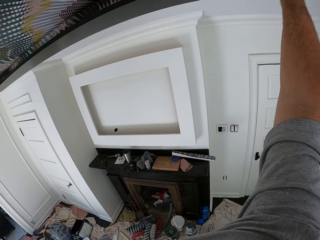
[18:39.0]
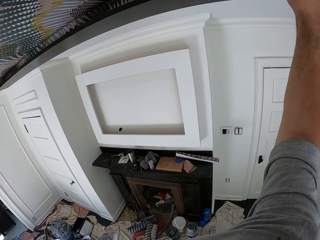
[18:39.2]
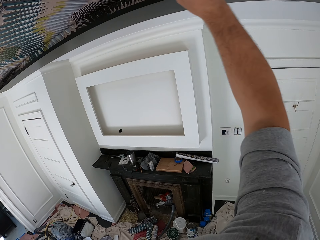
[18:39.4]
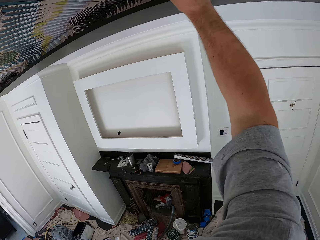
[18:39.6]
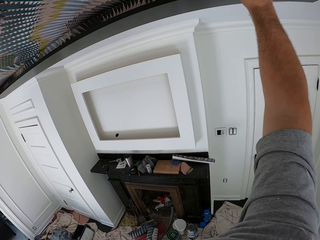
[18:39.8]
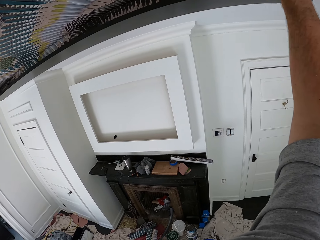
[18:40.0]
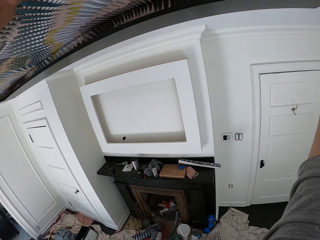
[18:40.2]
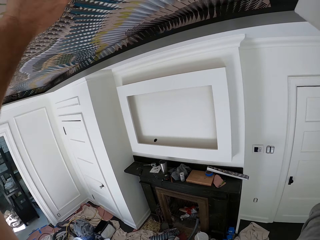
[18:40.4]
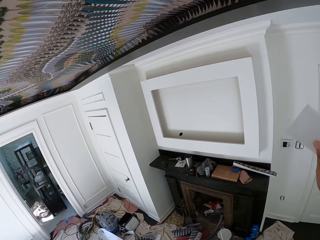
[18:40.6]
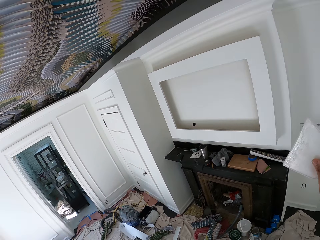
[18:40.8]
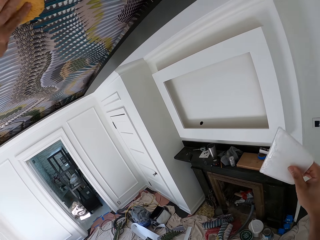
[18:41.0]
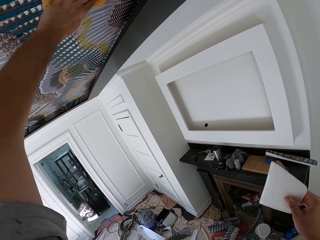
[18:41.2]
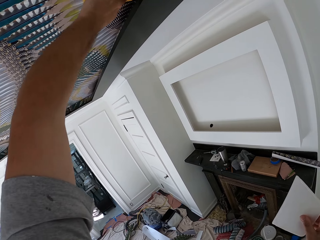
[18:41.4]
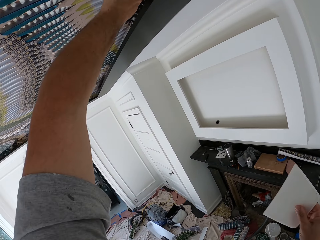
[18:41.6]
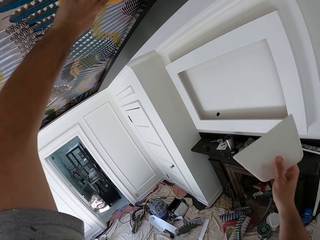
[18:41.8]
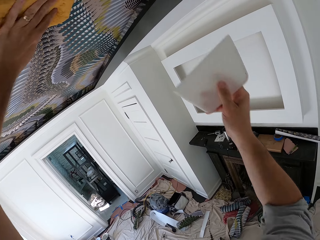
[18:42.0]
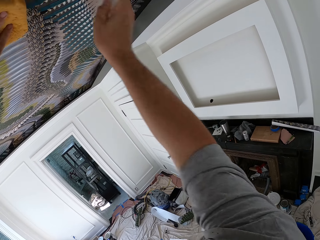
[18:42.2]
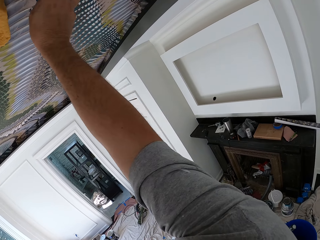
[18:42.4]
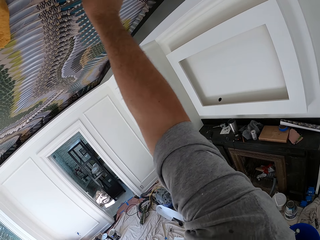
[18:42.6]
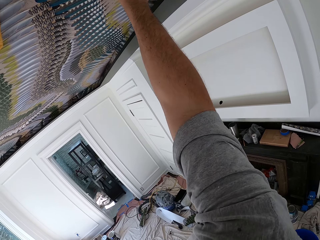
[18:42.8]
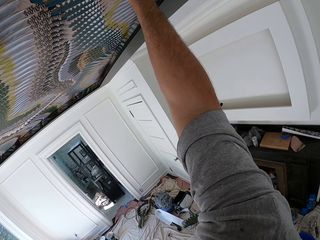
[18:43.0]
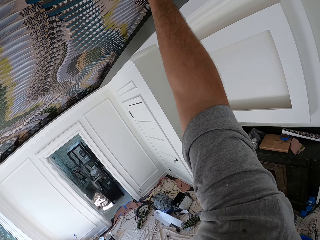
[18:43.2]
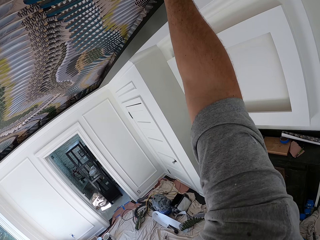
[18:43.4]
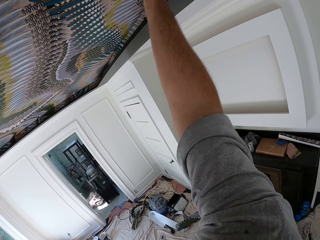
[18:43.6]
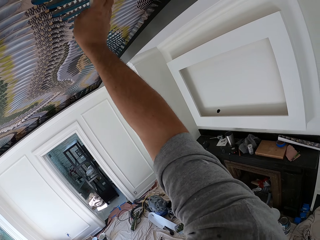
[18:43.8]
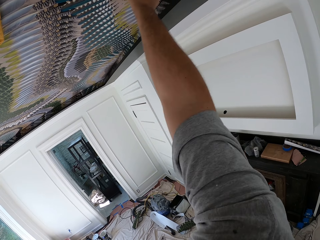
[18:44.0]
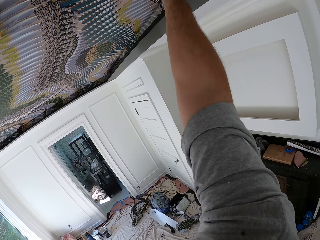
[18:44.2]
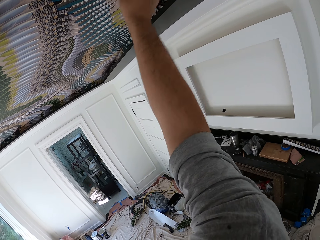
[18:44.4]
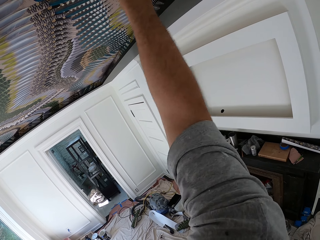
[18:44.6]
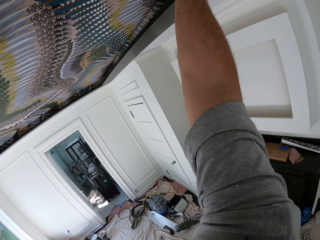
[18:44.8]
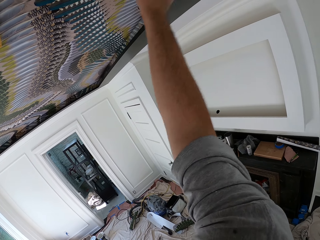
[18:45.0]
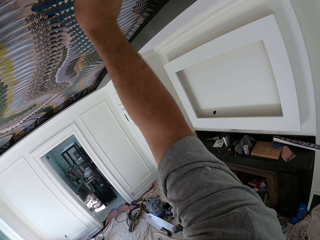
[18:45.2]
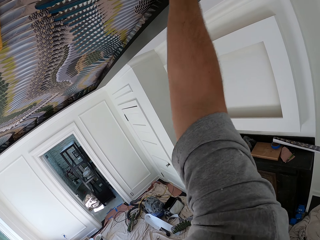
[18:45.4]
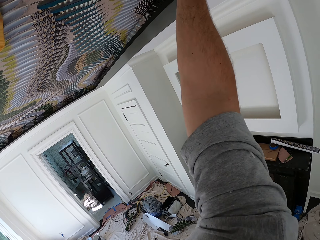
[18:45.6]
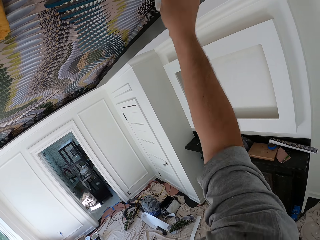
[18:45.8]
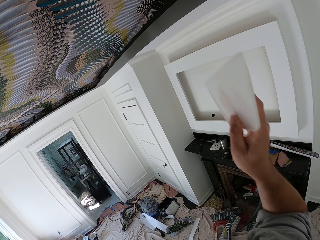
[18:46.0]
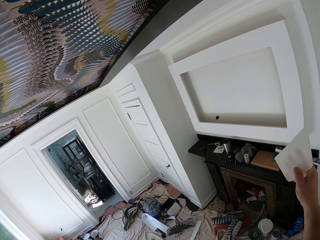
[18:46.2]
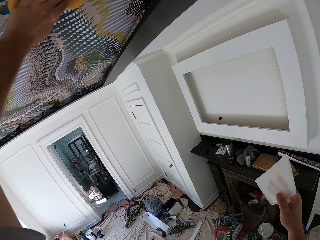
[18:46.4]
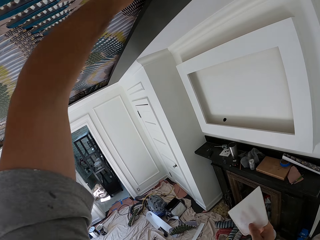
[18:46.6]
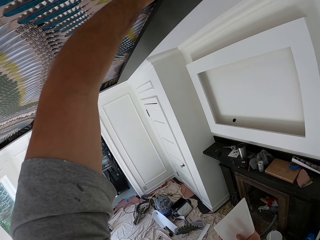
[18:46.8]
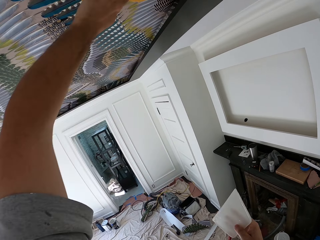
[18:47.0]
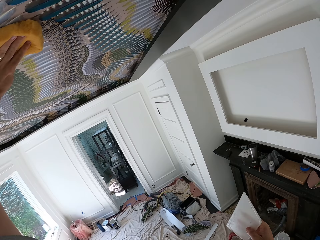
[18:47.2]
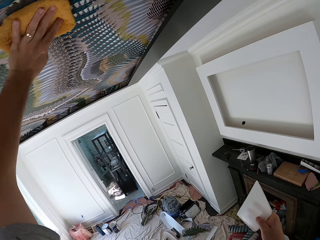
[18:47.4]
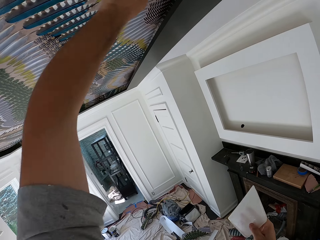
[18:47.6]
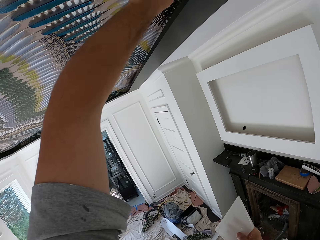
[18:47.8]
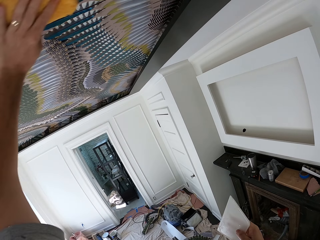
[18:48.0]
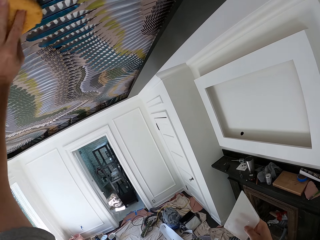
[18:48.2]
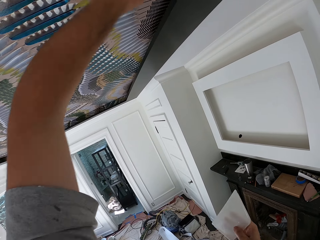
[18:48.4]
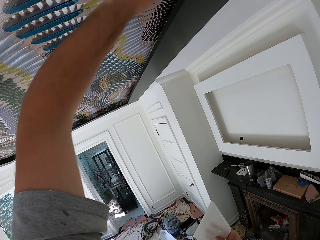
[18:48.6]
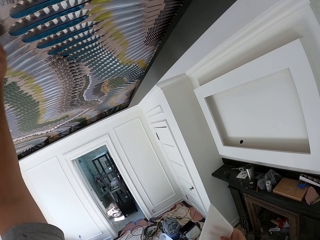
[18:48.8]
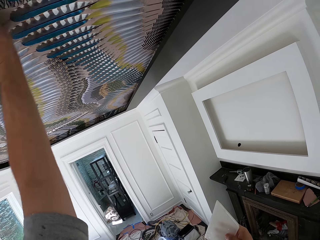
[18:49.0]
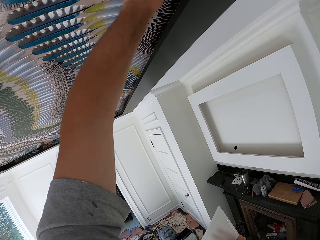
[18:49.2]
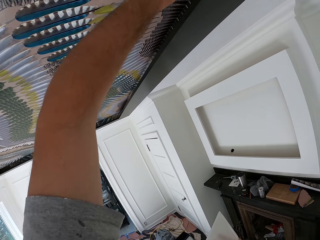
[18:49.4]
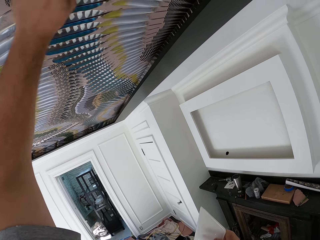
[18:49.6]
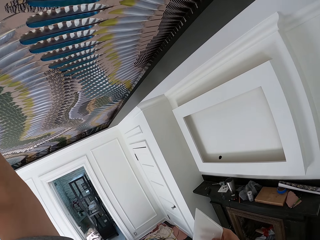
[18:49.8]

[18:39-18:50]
The camera wearer wipes the ceiling wallpaper with a sponge. They stick the ceiling wallpaper with a squeegee. They wipe the ceiling wallpaper with the sponge.

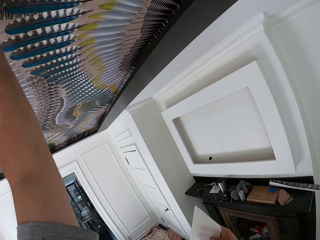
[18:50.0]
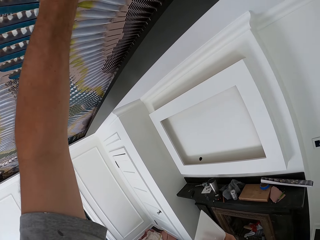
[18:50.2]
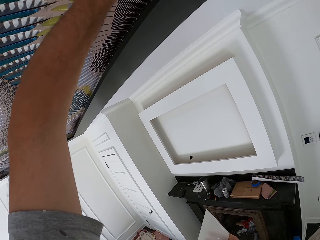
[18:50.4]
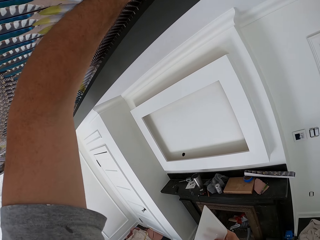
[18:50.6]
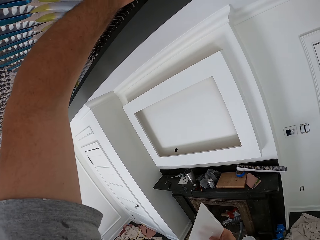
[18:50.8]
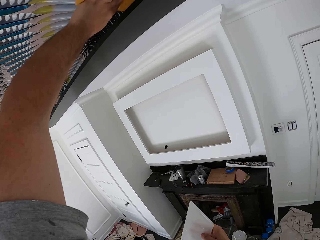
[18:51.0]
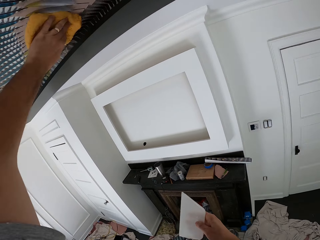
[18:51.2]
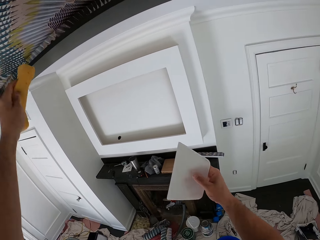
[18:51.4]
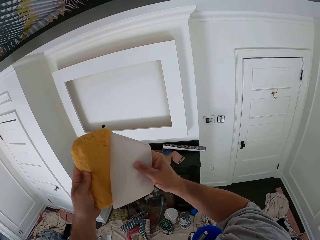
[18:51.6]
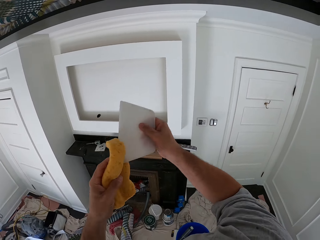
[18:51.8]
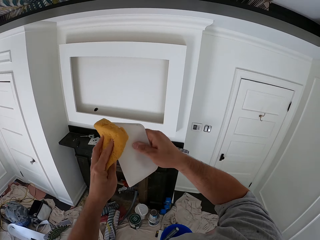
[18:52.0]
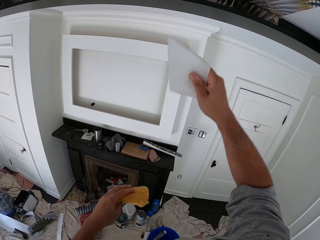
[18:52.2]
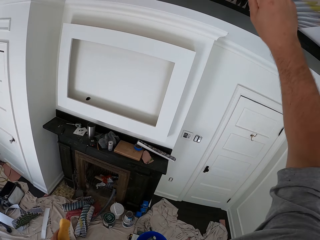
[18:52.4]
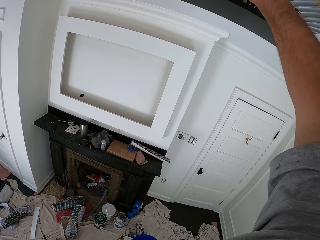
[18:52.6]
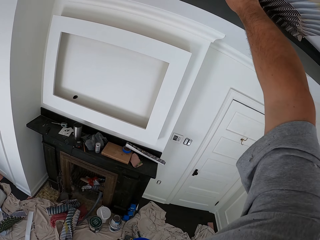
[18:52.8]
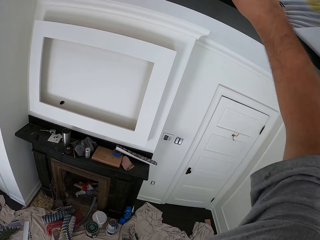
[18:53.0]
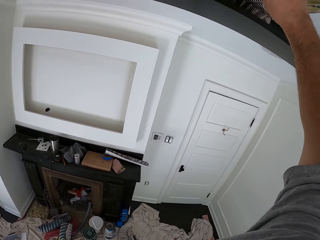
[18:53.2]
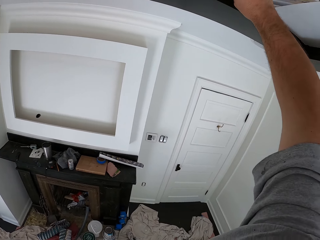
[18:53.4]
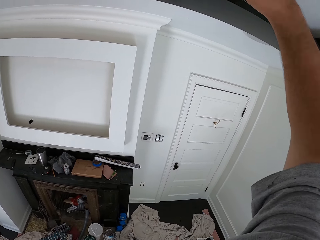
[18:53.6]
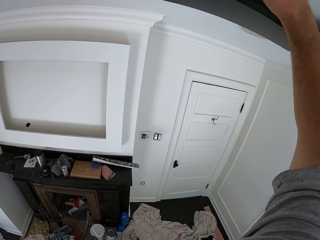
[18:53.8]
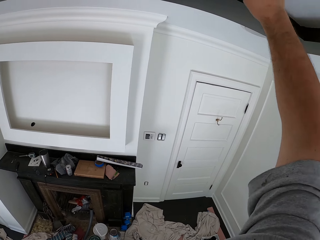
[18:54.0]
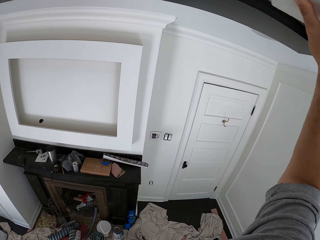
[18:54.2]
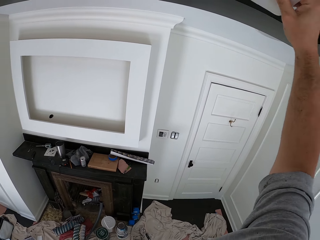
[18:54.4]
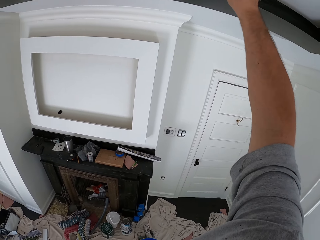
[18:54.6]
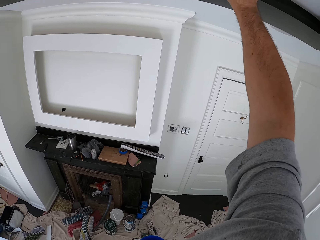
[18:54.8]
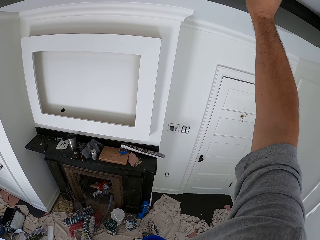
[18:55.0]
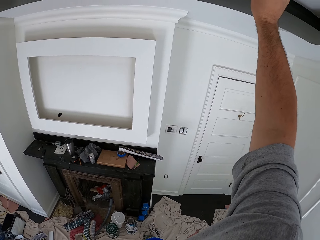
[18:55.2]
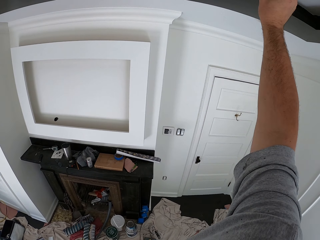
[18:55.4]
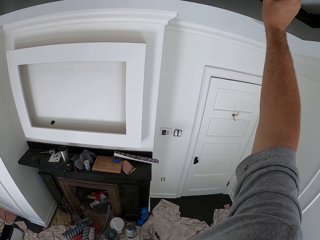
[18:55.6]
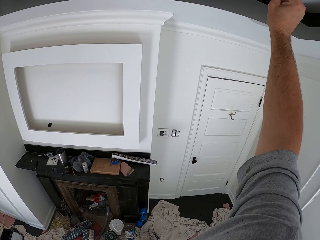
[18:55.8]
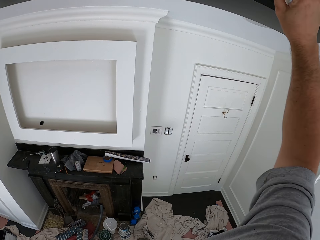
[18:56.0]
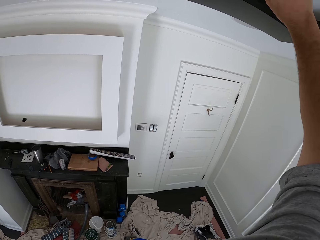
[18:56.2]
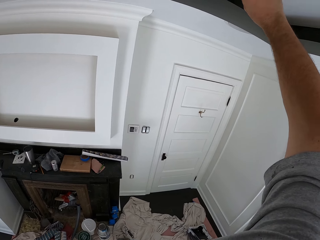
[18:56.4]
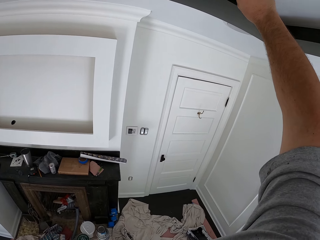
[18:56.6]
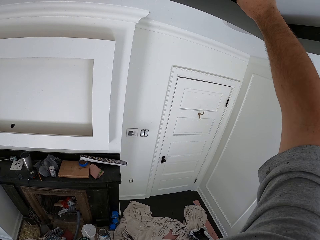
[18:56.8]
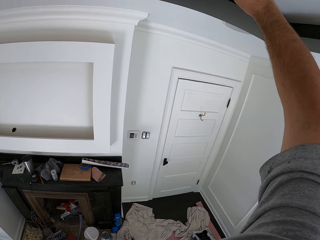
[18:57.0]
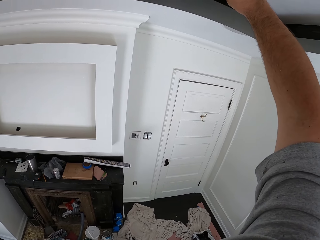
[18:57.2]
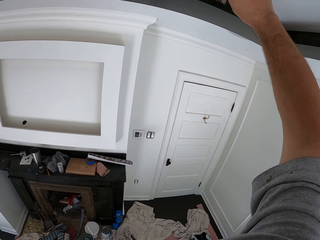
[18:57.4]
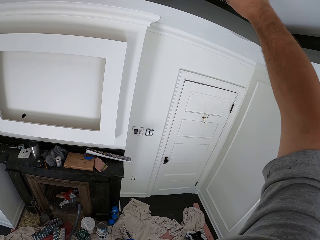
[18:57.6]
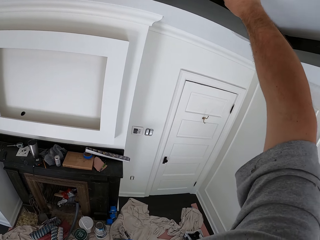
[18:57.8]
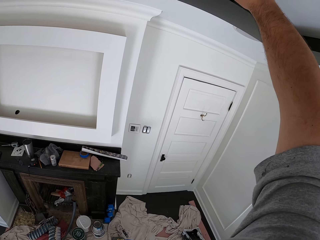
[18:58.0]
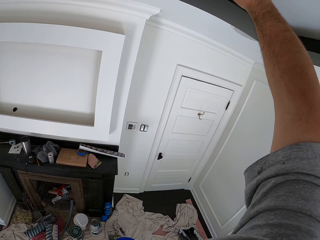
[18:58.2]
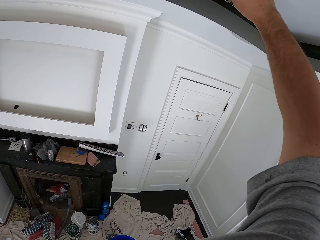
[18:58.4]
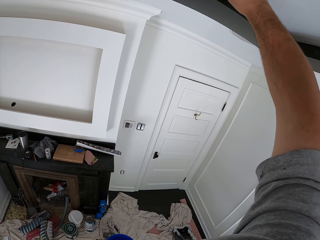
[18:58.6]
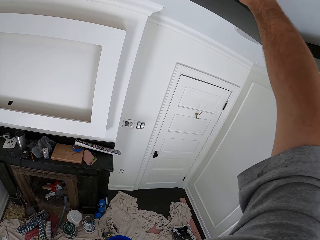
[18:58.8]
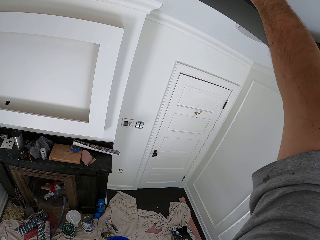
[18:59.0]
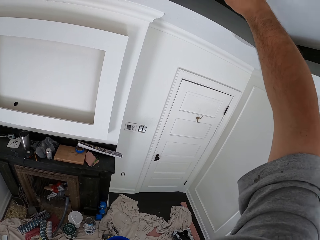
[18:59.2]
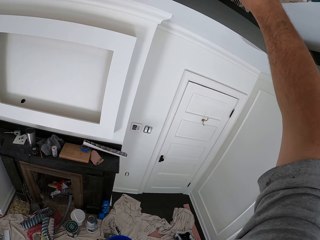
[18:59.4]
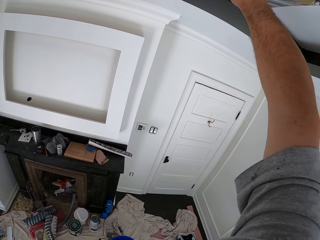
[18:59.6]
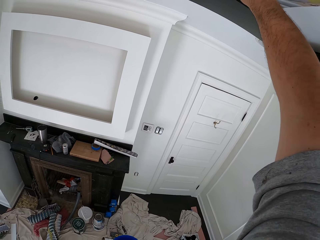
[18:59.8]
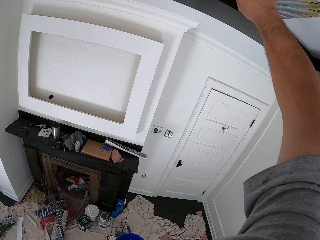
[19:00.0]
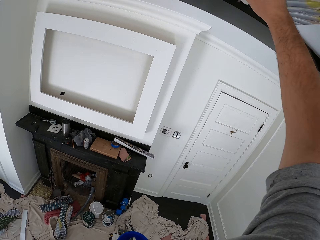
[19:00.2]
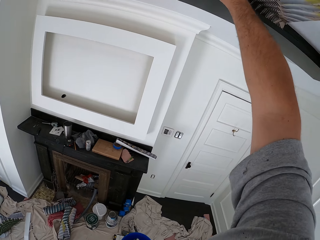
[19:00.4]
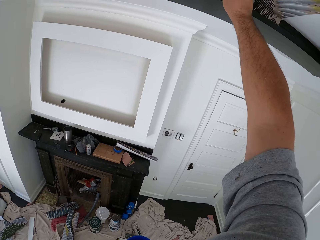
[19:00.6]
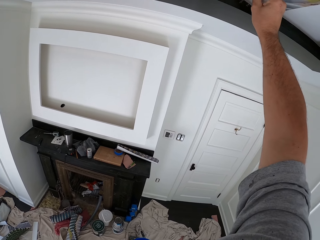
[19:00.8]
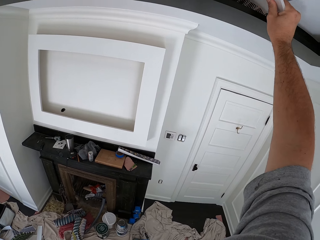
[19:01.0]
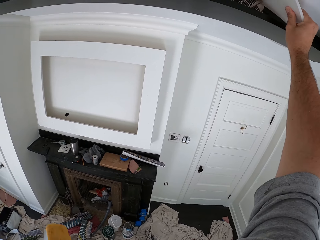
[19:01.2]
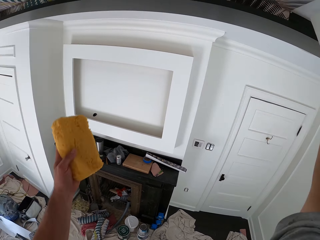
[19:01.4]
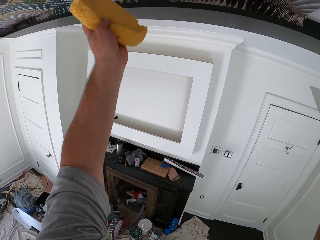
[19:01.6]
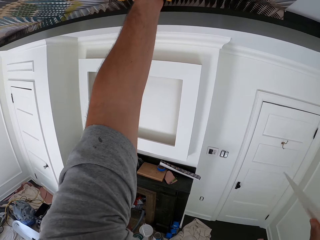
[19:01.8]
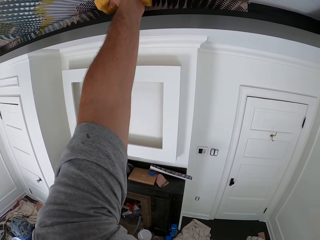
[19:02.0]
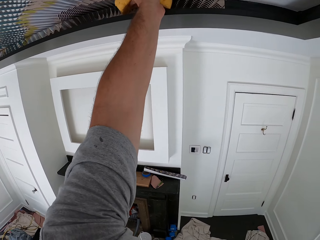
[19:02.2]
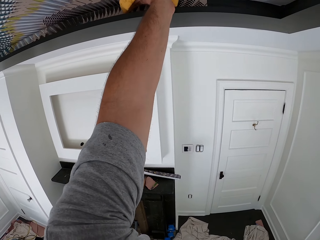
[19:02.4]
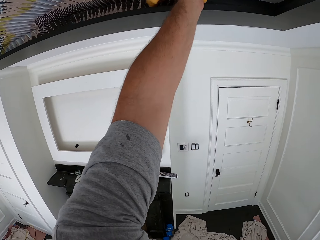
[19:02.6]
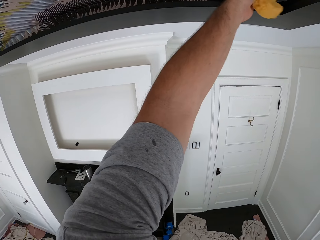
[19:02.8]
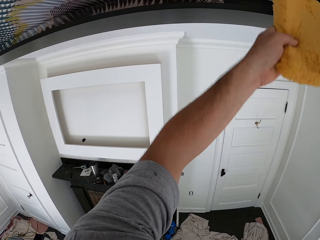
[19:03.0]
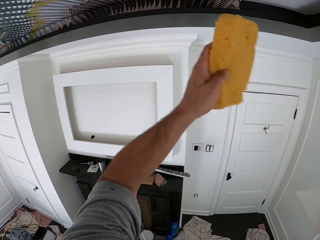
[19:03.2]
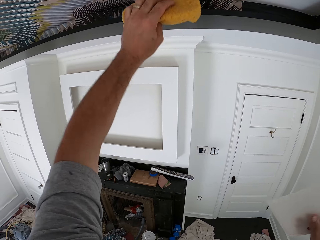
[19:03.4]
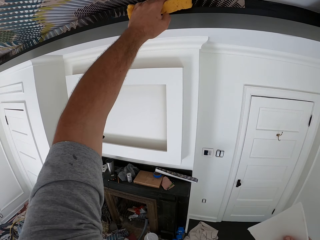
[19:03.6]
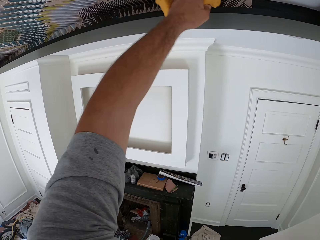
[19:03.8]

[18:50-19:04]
The camera wearer wipes a seam roller with a sponge. They stick the ceiling wallpaper with a squeegee. They wipe the ceiling wallpaper with the sponge.
